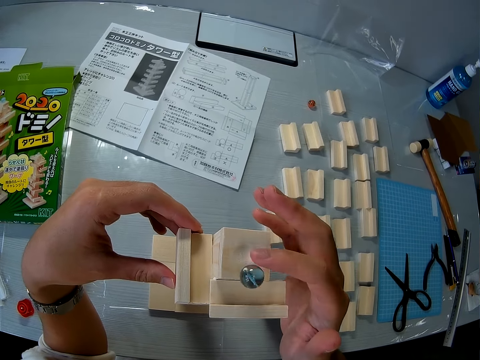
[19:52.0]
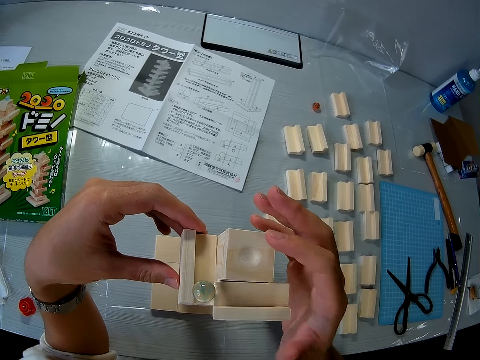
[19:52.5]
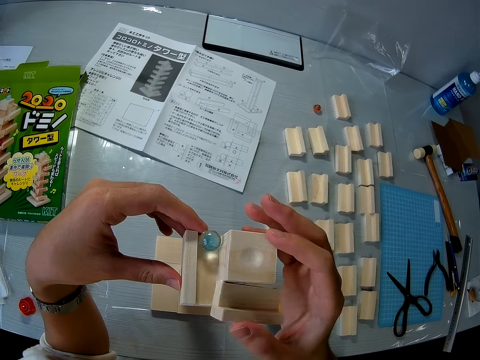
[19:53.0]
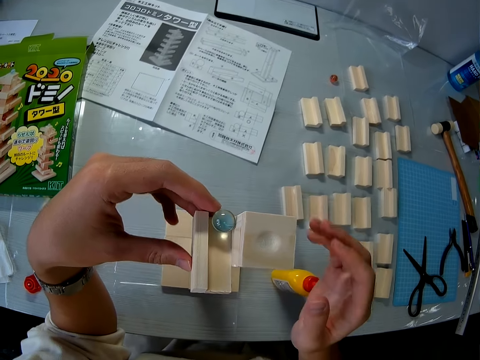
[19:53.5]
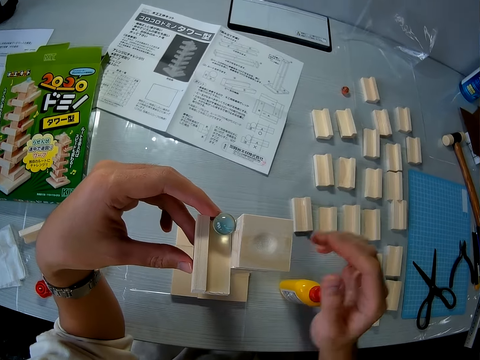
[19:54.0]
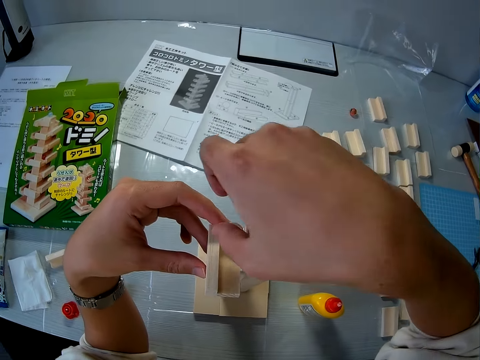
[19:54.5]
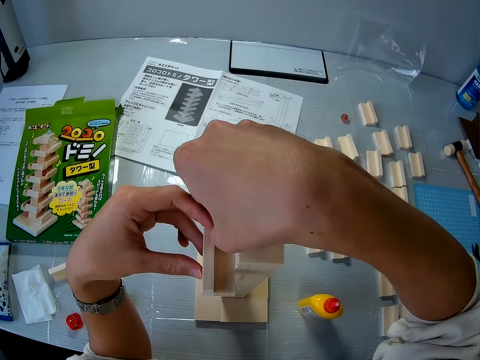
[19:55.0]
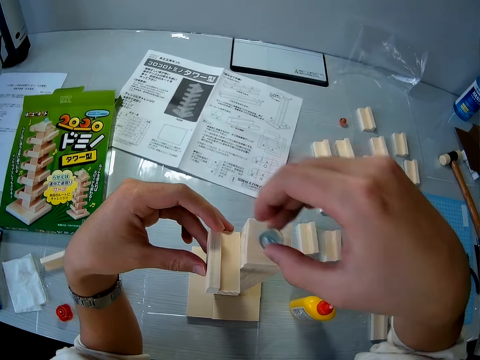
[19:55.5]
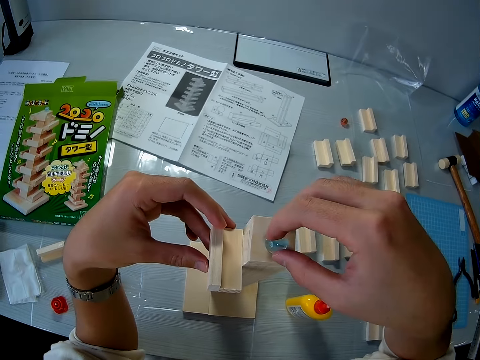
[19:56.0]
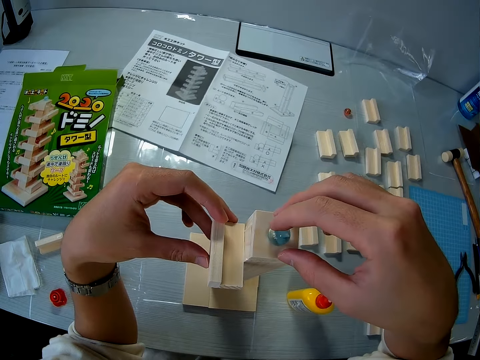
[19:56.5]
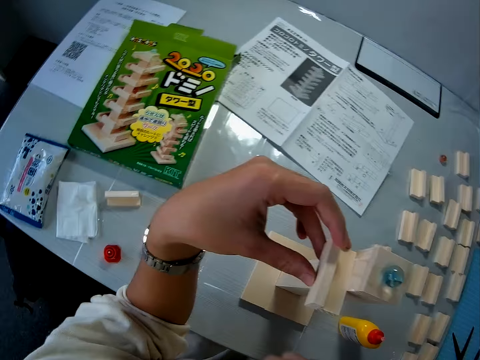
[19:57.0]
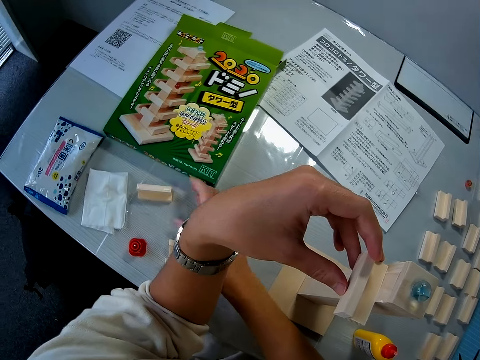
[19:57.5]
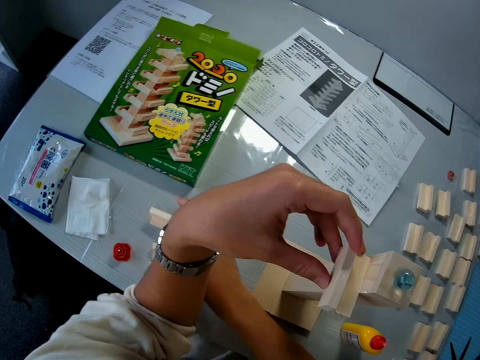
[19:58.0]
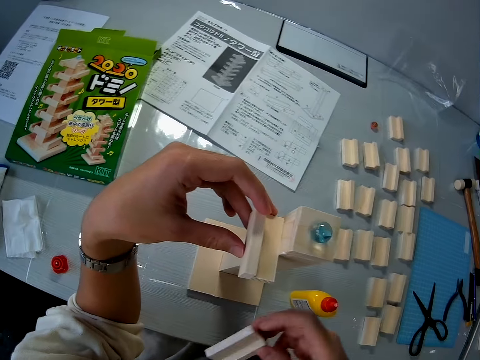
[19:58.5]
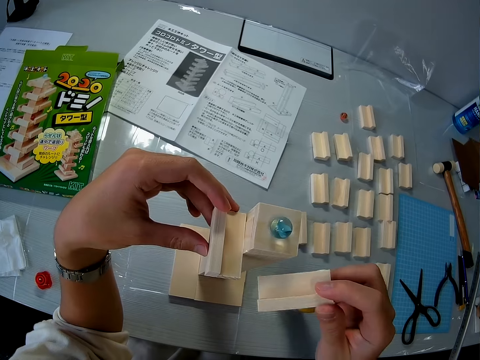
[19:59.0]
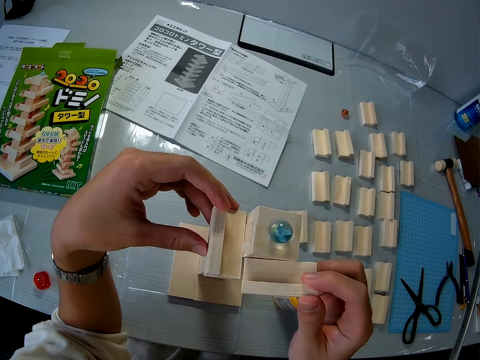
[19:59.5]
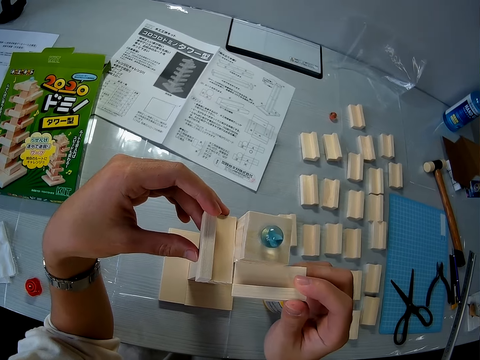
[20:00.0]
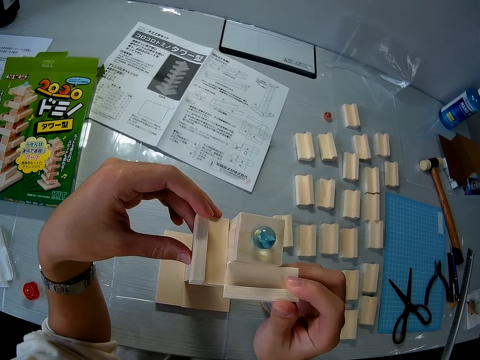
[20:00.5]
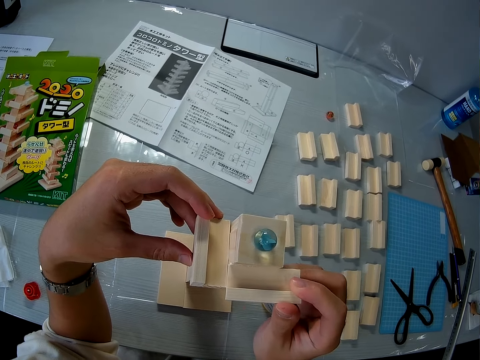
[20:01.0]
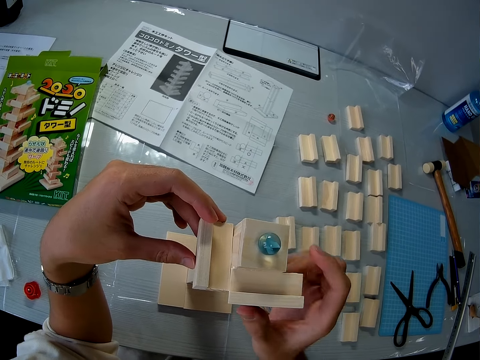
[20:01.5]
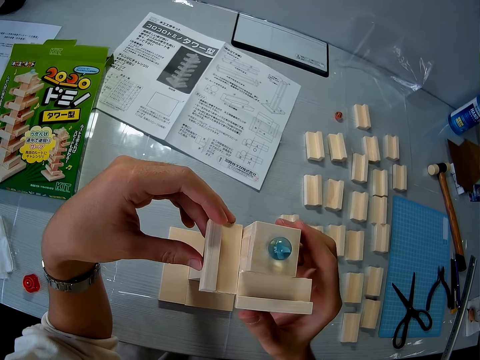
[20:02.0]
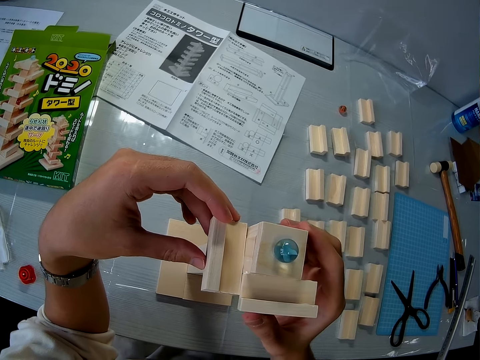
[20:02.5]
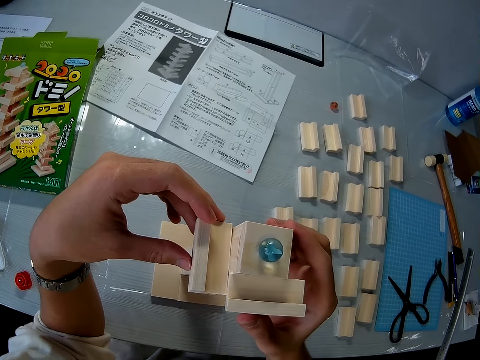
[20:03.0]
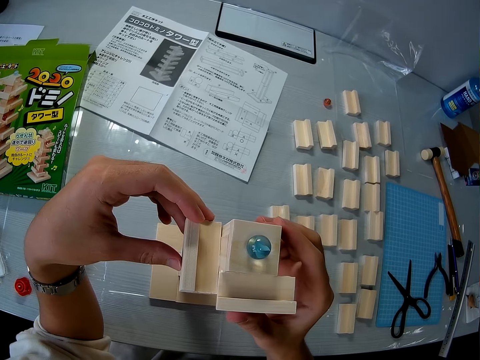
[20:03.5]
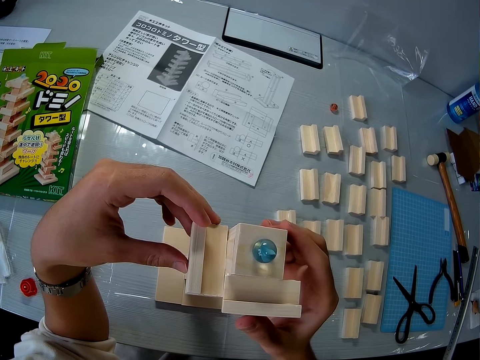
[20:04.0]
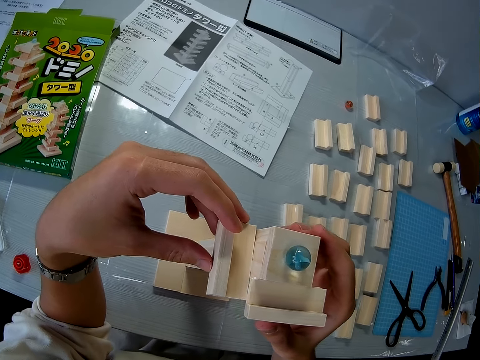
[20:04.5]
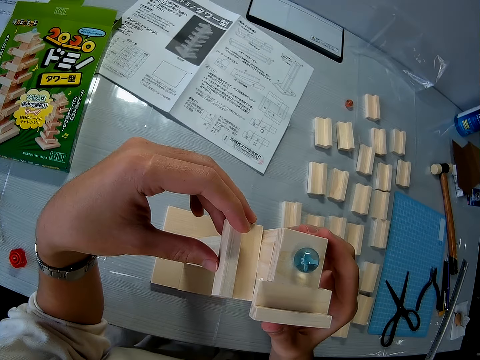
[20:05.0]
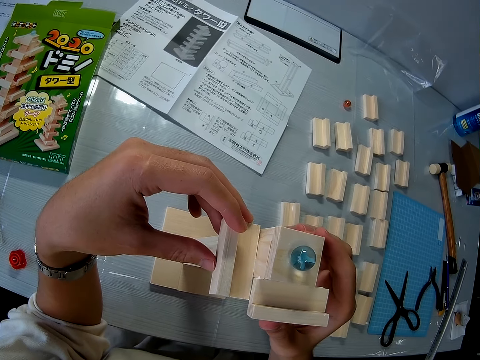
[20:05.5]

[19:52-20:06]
The camera wearer rolls a small ball or marble on the tall wood or Jenga block tower. He drops a block of wood from the Jenga block tower. He picks up the small ball from the wood. He puts the marble on top of the Jenga block tower. He drops the small ball from on the wood. He picks up the small wood from the table with his right hand. He glues the small wood back to the tall wood on the table. He presses the small wood to the tall wood on the table.

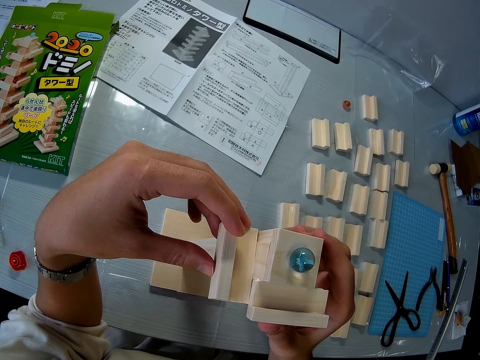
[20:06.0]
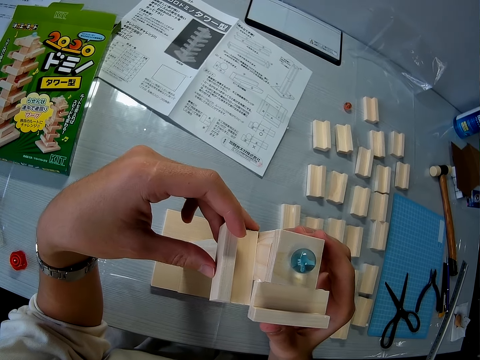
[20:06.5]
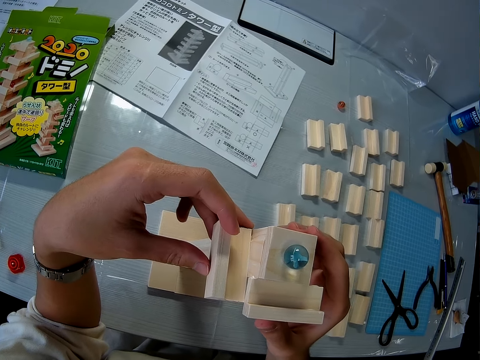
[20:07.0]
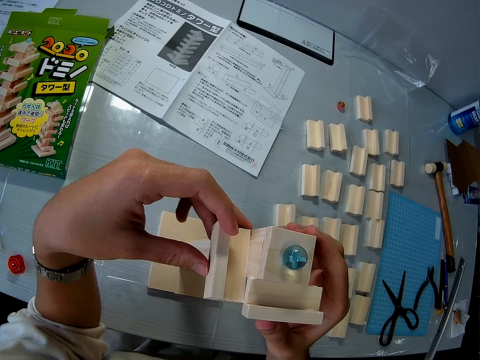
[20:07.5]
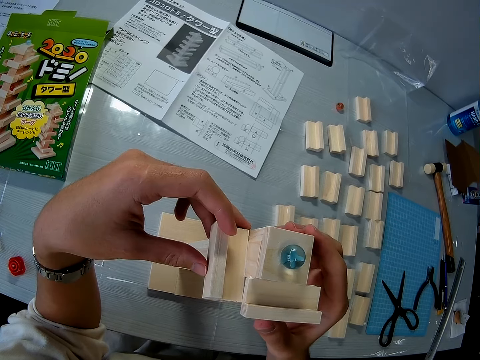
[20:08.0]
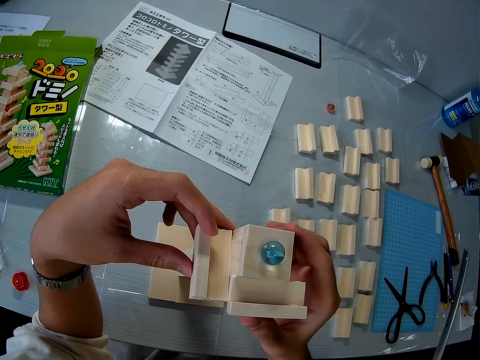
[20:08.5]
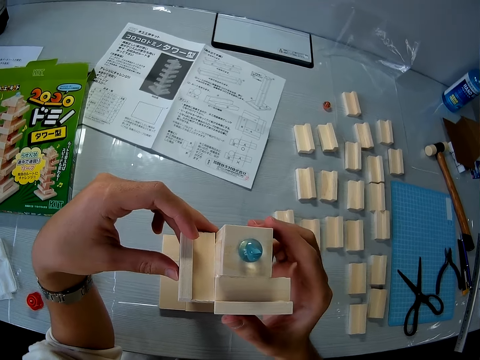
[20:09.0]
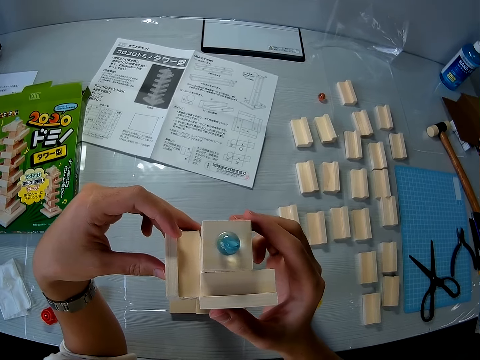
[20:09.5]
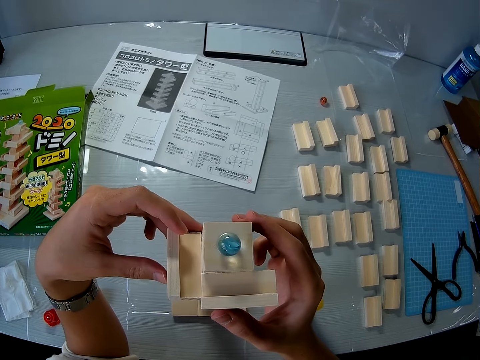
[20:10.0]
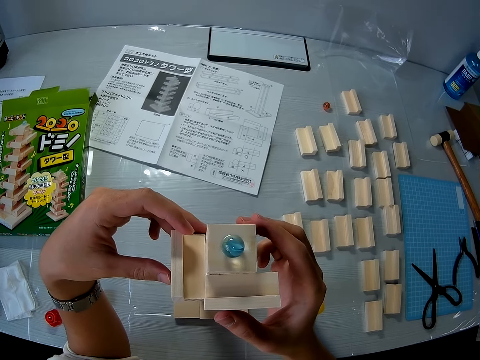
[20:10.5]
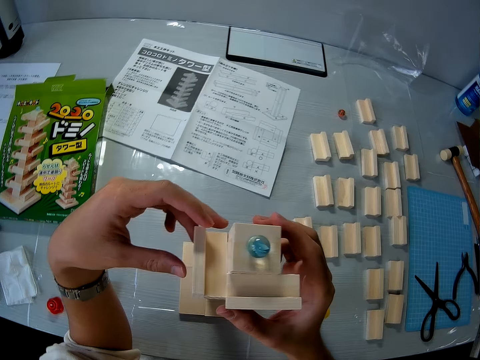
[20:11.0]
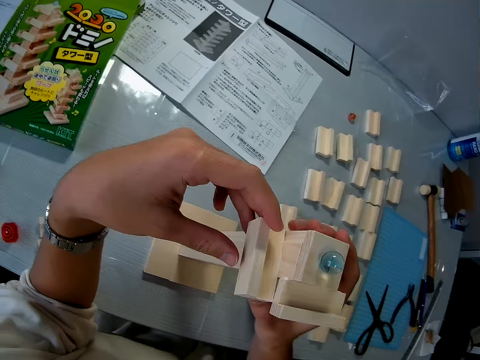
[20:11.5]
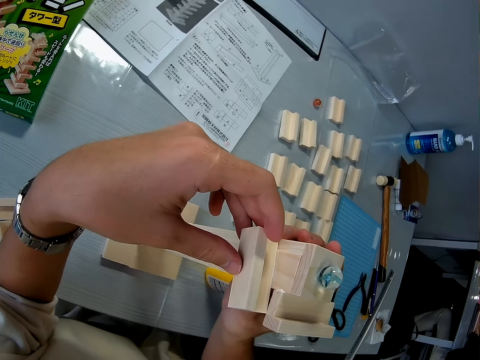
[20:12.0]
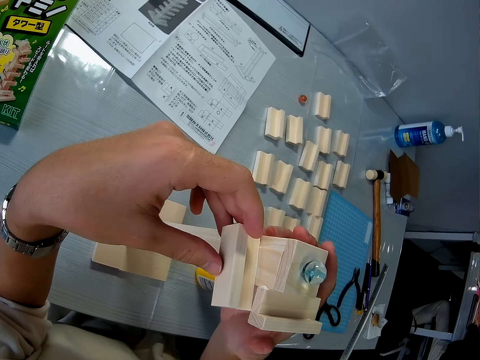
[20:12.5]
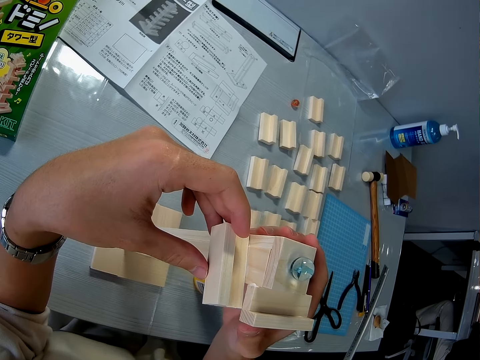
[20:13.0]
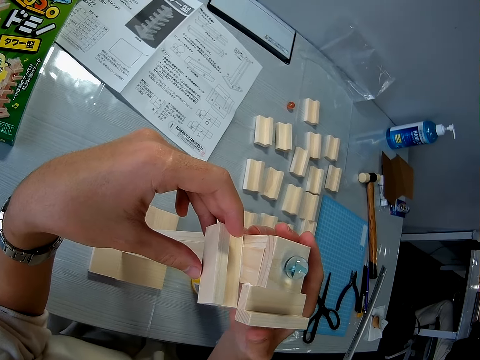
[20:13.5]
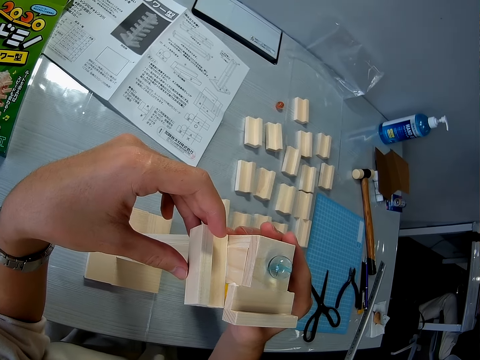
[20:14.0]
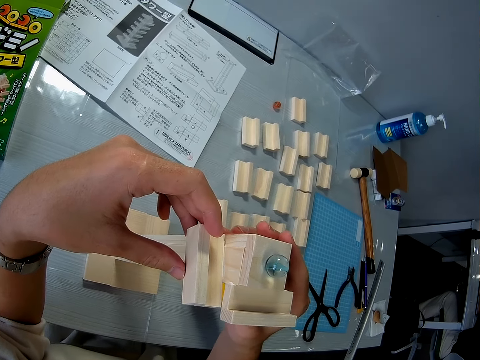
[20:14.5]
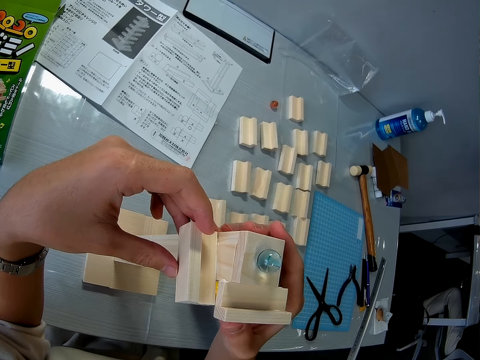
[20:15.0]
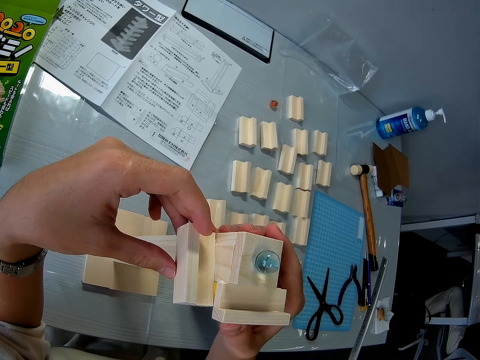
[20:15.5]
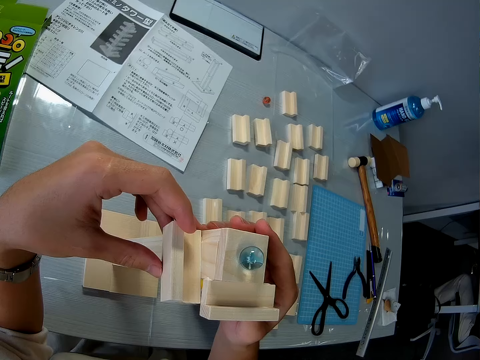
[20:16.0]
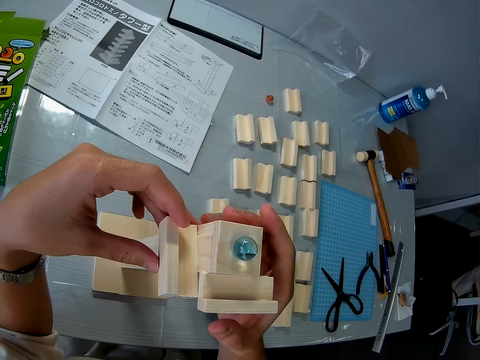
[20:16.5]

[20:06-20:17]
The camera wearer sticks the other wooden block on the Jenga stand.

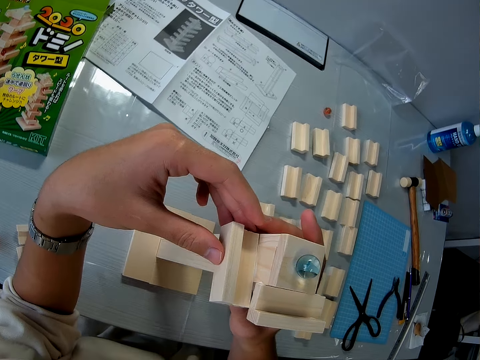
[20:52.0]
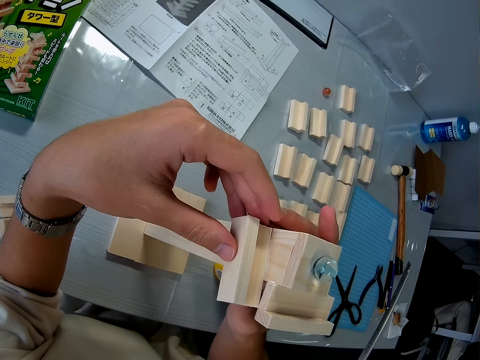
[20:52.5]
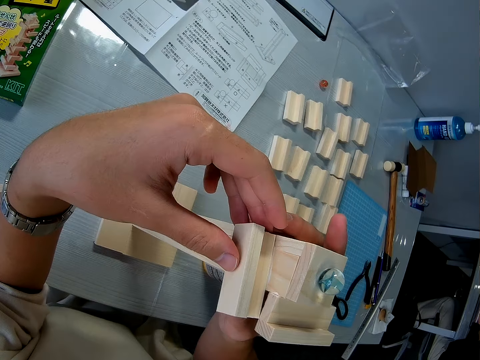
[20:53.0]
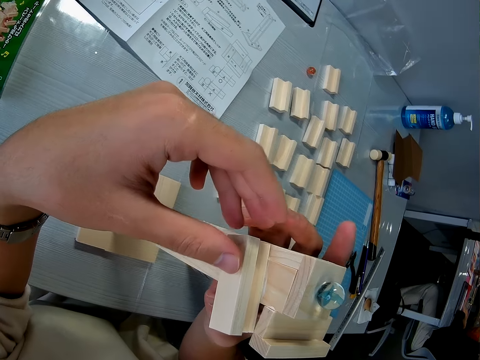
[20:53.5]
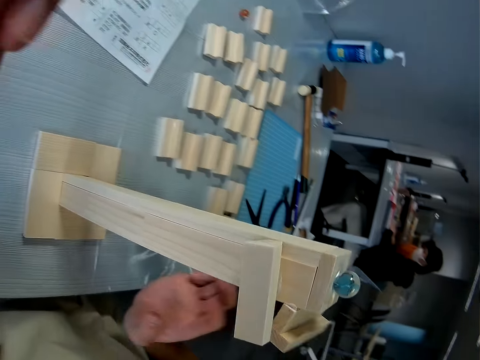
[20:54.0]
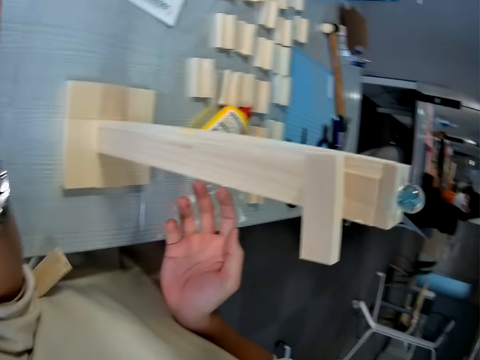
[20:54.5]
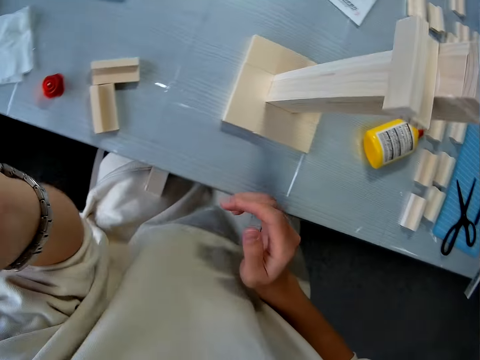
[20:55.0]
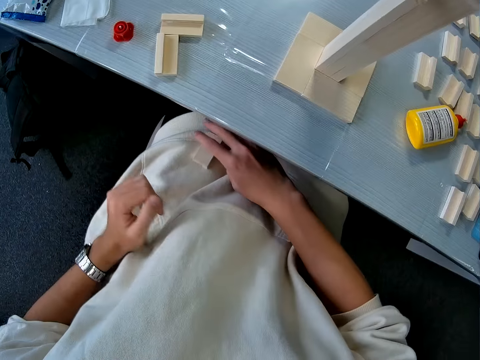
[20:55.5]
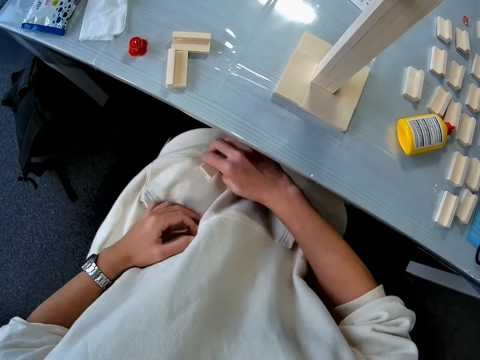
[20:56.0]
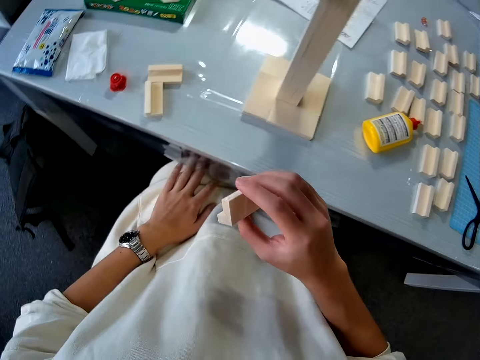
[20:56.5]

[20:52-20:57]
The camera wearer removes both hands from the wood. He drops a wooden block. He picks up the small wood on his lap with his right hand.
